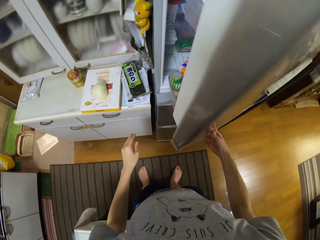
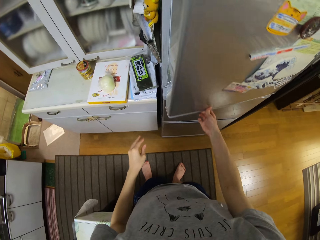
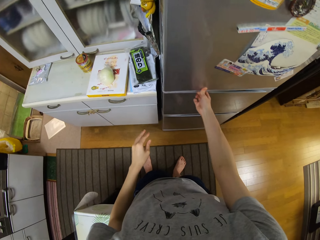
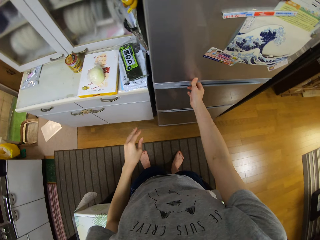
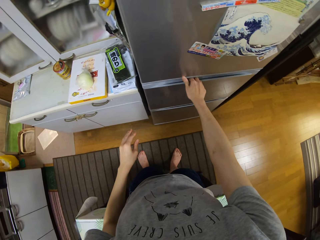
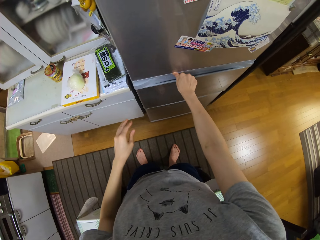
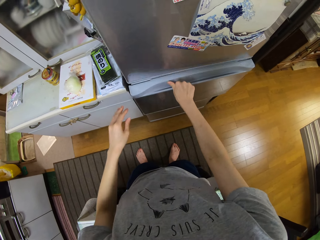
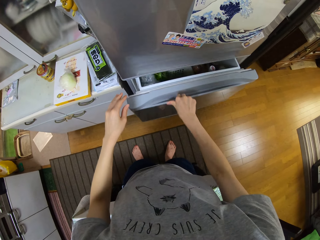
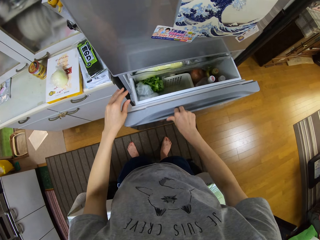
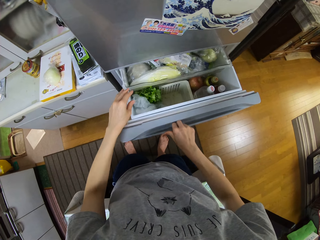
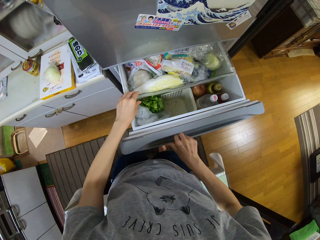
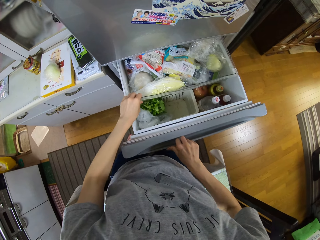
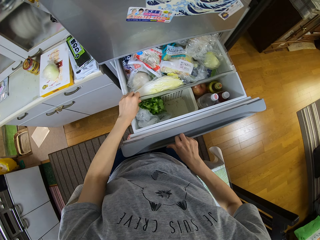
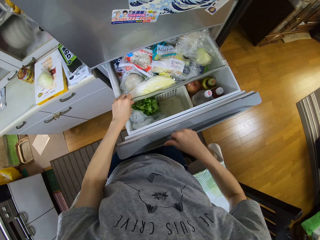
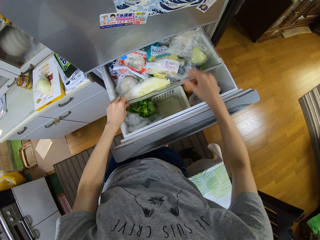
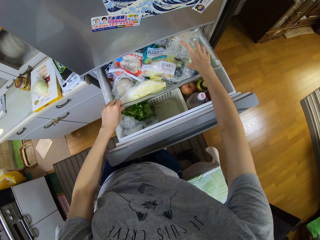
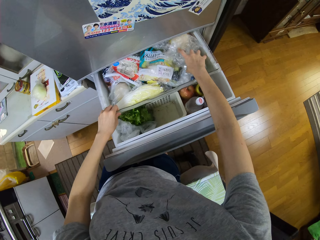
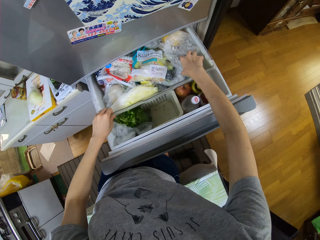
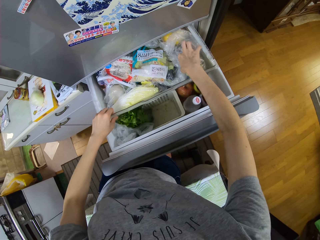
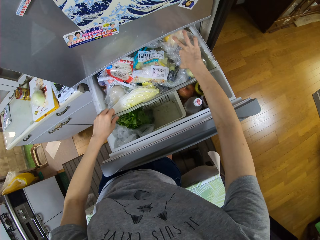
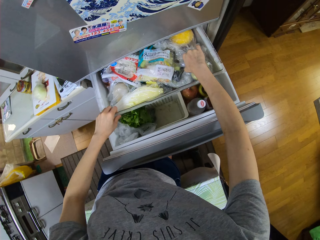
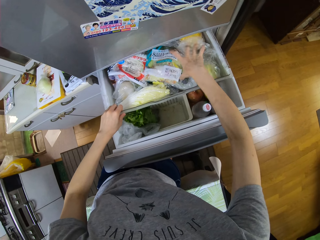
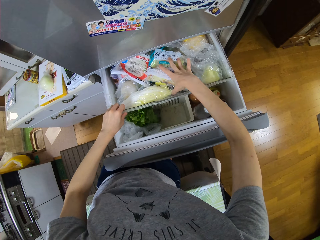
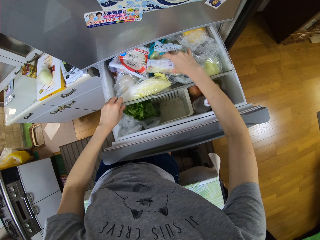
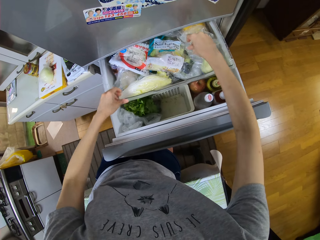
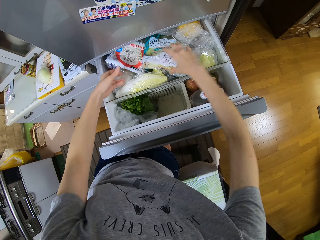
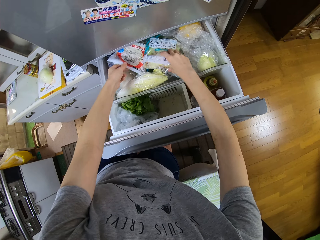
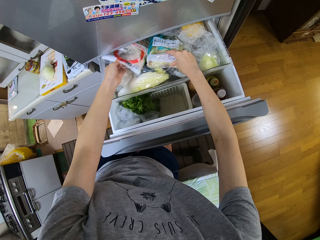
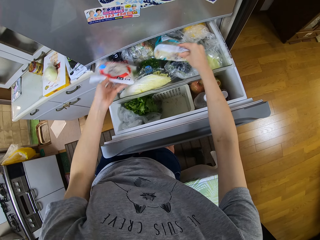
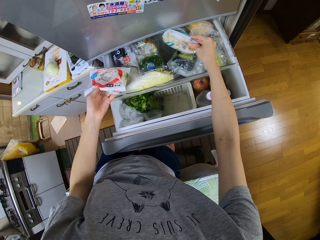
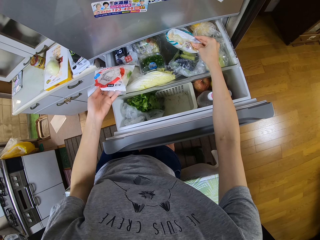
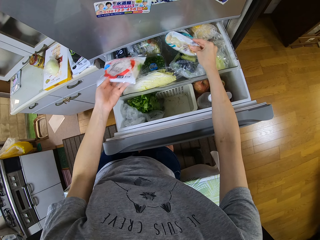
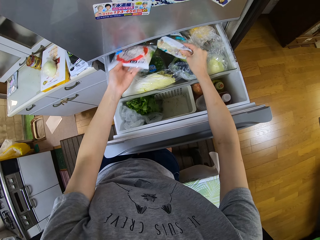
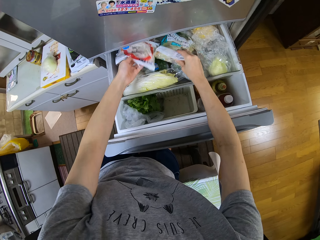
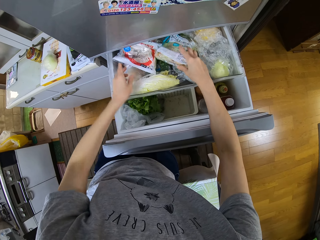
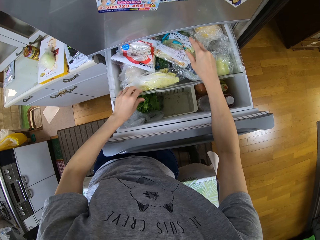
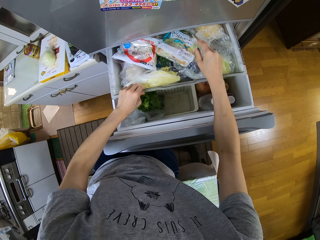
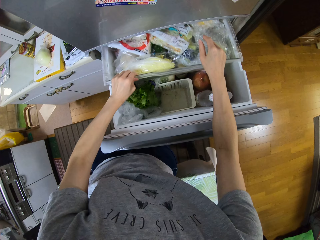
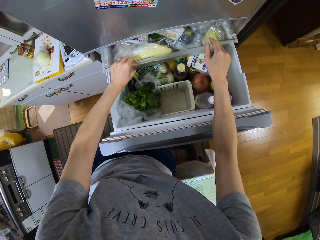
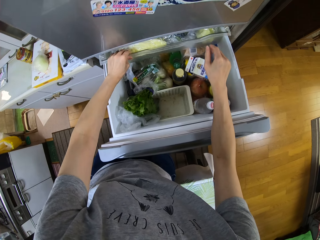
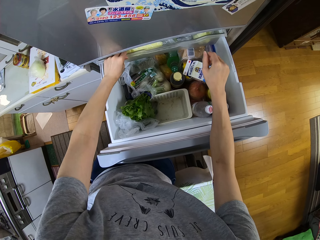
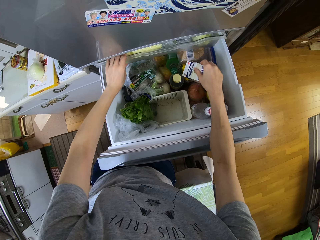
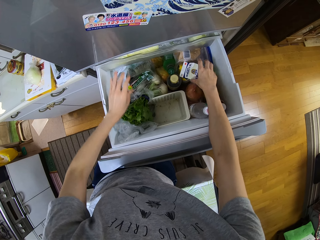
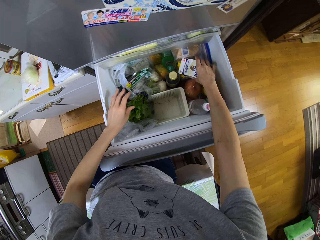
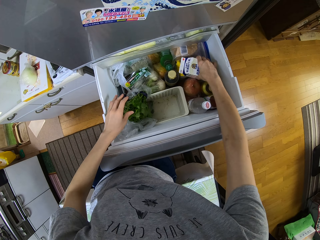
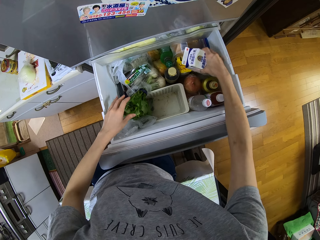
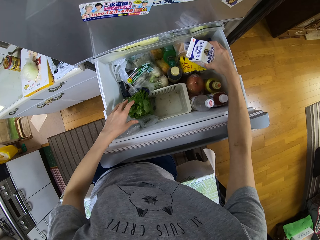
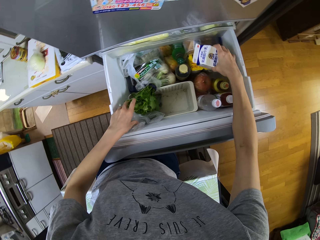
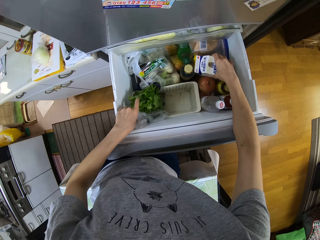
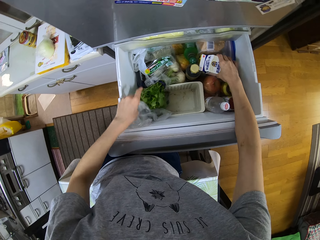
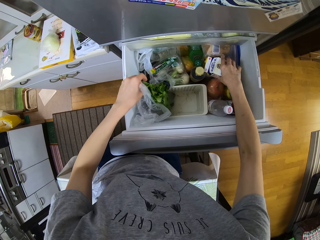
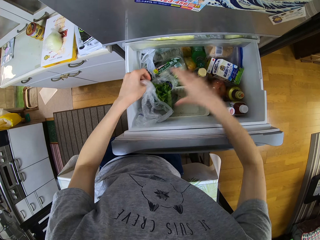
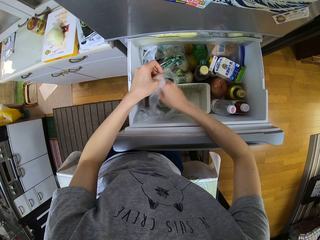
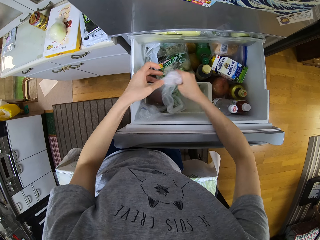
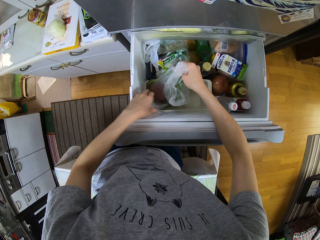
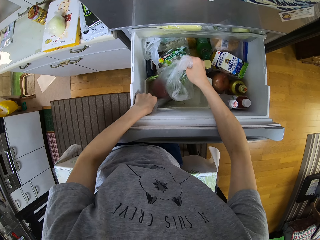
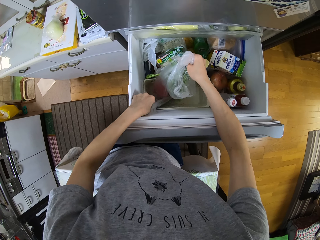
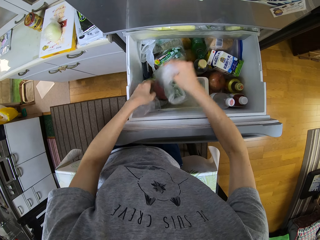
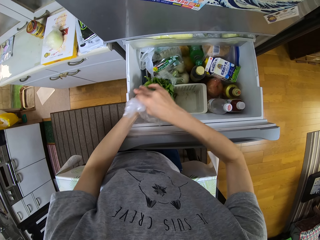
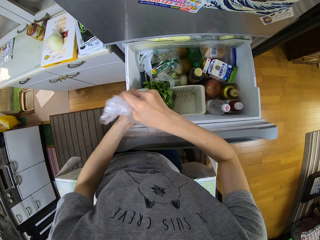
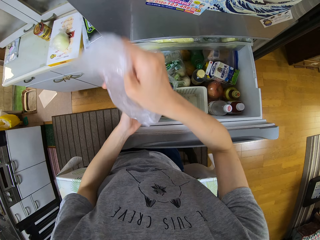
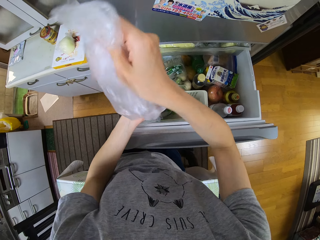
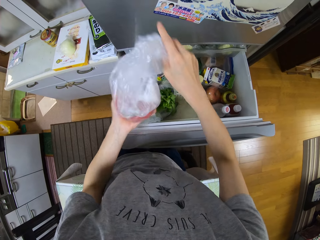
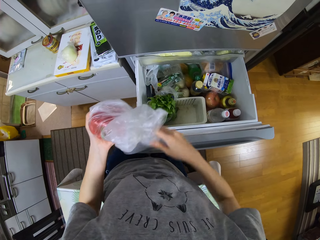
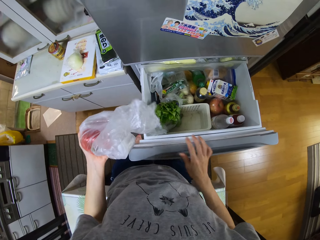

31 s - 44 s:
The camera wearer opens the refrigerator drawer. They move nylon papers in the fridge drawer. They check the content of the compartment in the refrigerator drawer. They move packs of something in the fridge drawer. They push back the crisper drawer in the fridge. They move a pack of something in the fridge drawer. They raise a pack. They drop the pack. They move a nylon paper in the fridge drawer. They pick up a nylon paper with a bell pepper in the fridge drawer.

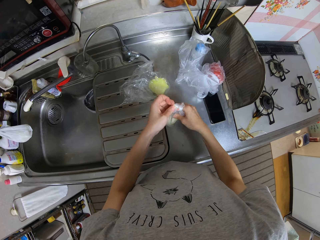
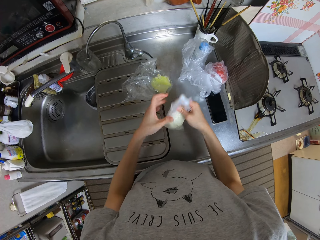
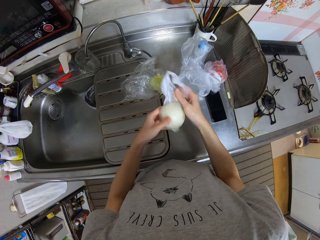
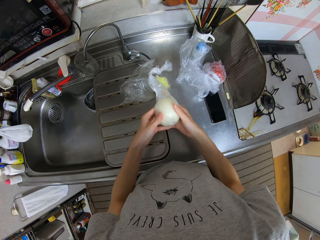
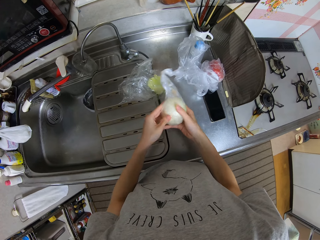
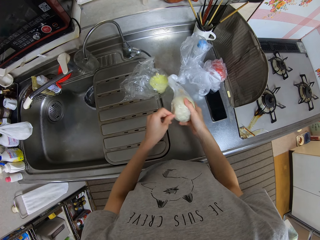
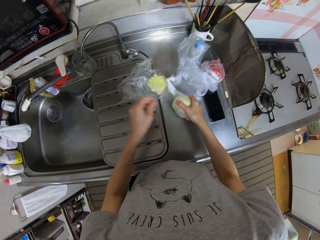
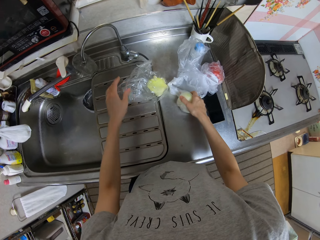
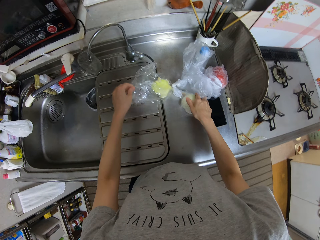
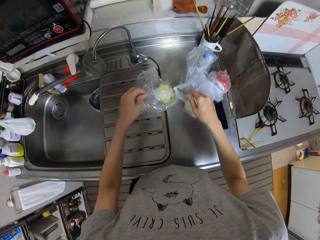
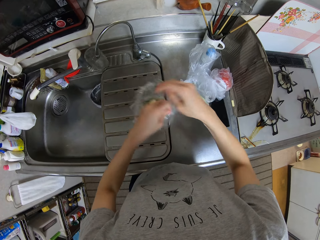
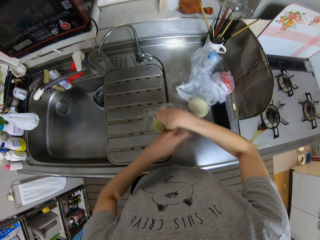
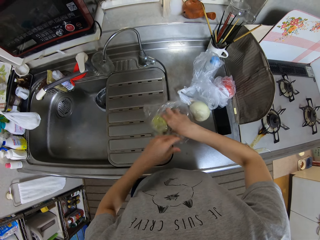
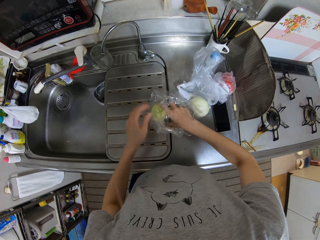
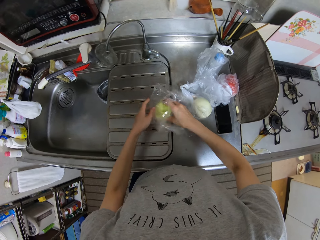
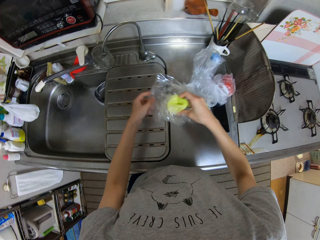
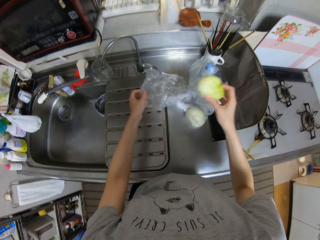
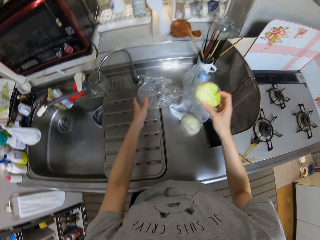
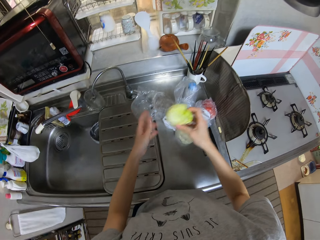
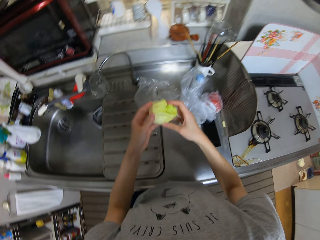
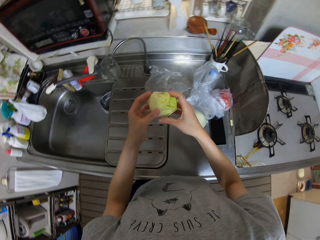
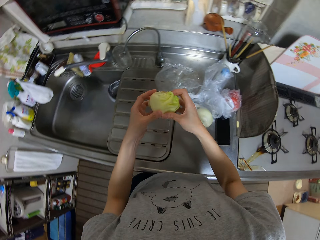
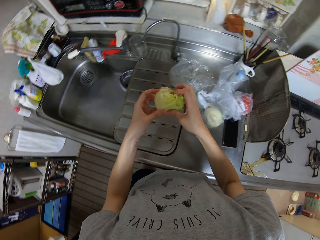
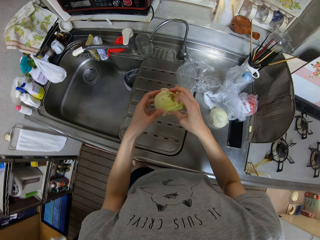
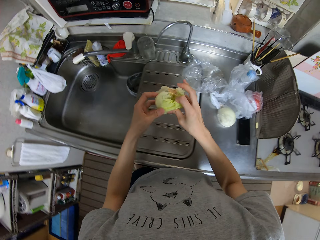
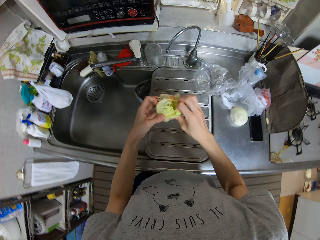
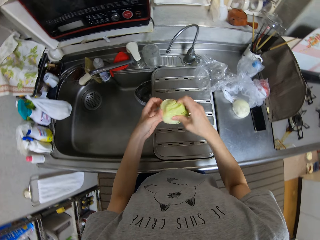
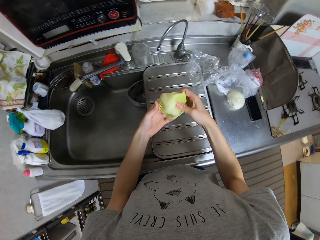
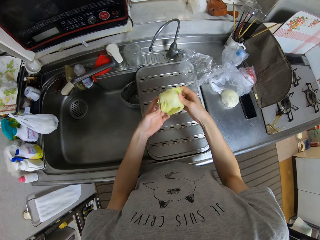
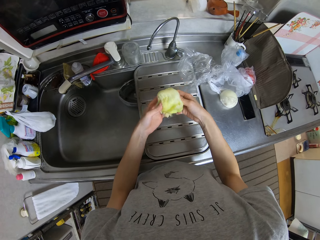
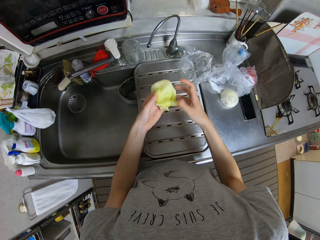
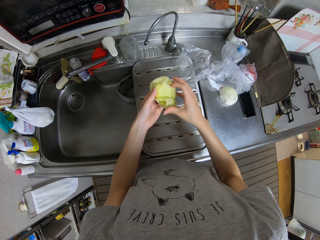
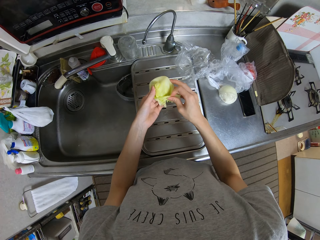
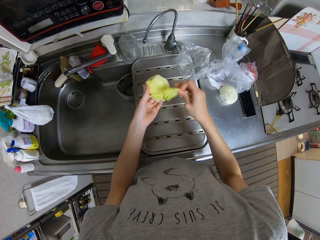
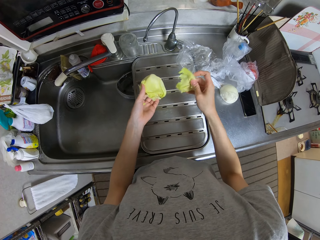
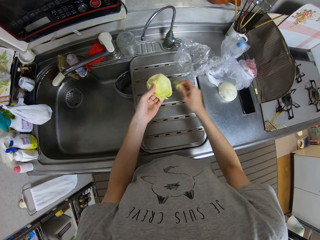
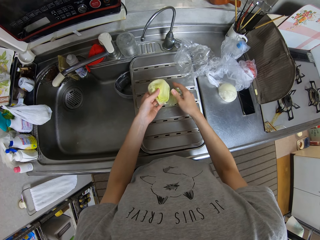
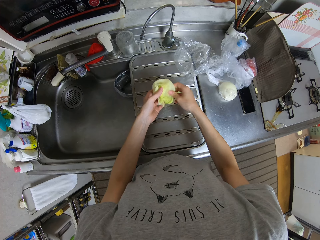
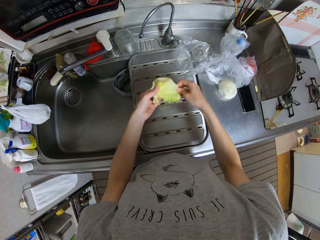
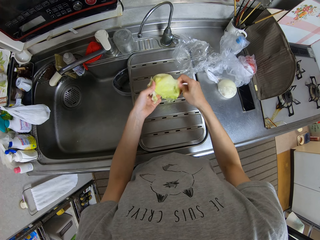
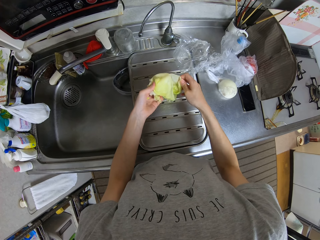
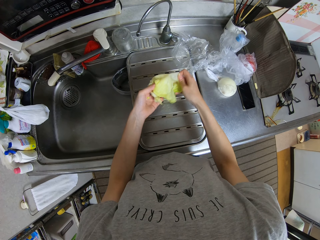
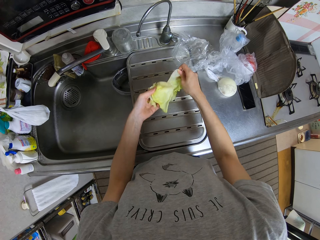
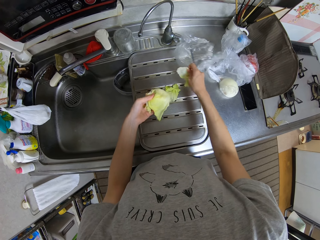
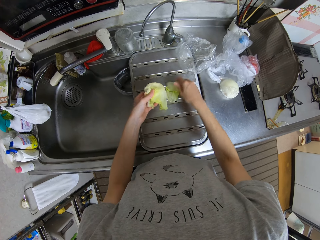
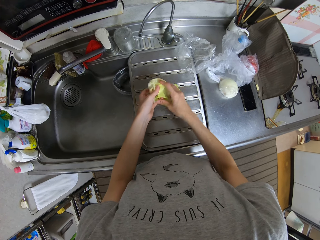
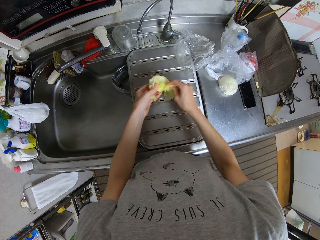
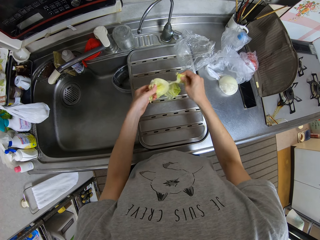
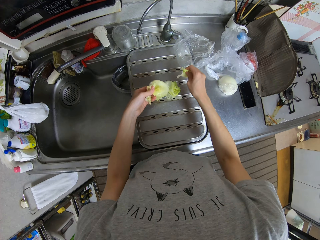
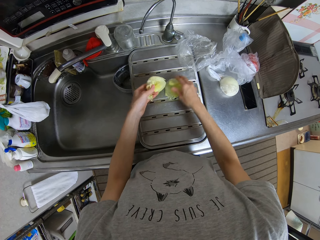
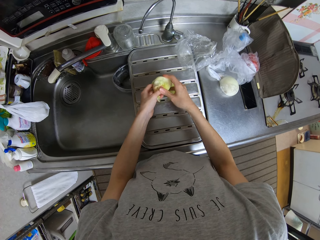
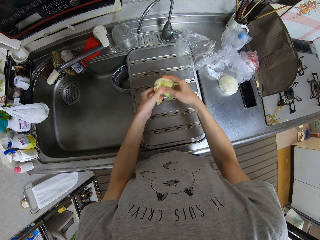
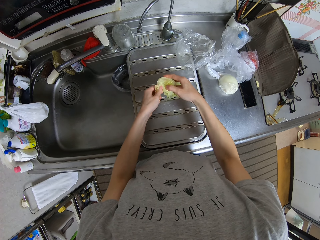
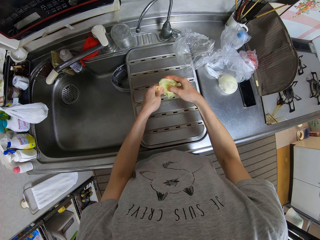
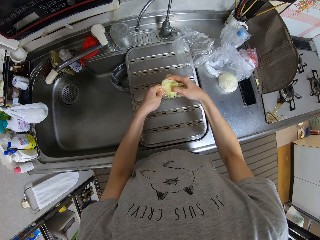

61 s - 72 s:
The camera wearer puts the nylon paper with something on the countertop. They pick up the nylon paper with Brussels sprouts on the countertop. They pick up the Brussels sprouts in the nylon paper. They put the nylon paper on the countertop. They look at the Brussels sprouts. They turn the Brussels sprouts with their hand. They cut the Brussels sprouts. They put the Brussels sprouts on the dish drying rack. They cut the Brussels sprouts. They put the Brussels sprouts on the dish drying rack. They cut the Brussels sprouts with their hands. They put the Brussels sprouts on the dish drying rack. They cut the Brussels sprouts with their hands.
